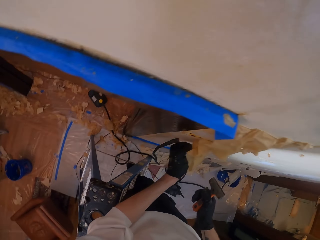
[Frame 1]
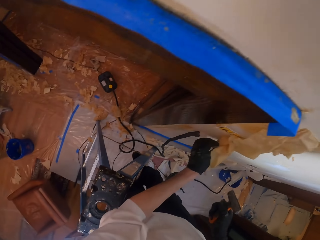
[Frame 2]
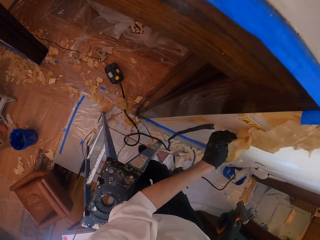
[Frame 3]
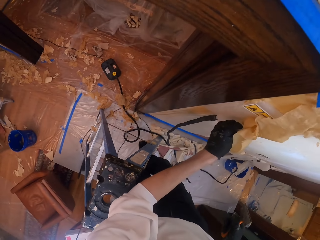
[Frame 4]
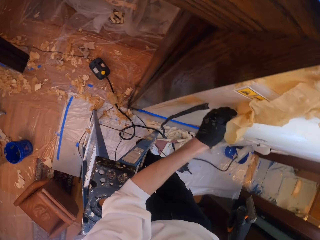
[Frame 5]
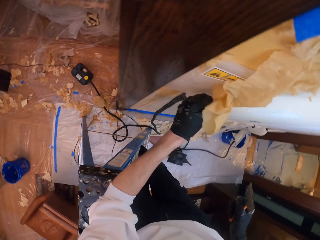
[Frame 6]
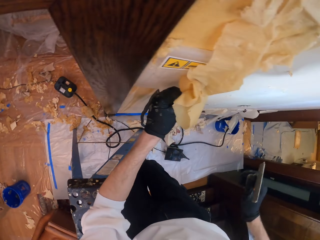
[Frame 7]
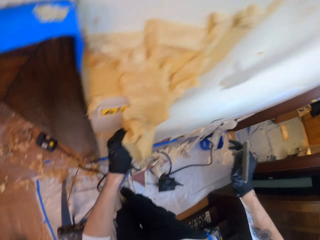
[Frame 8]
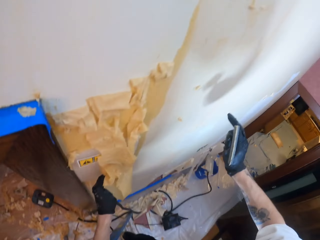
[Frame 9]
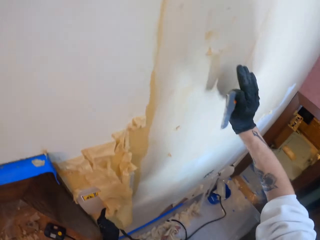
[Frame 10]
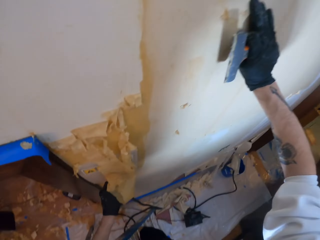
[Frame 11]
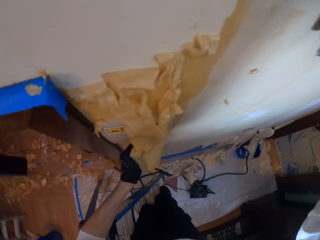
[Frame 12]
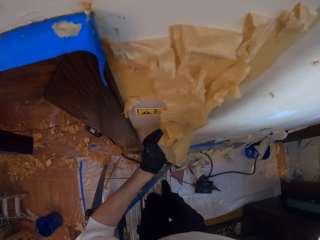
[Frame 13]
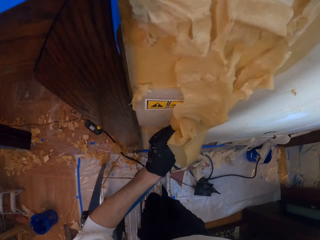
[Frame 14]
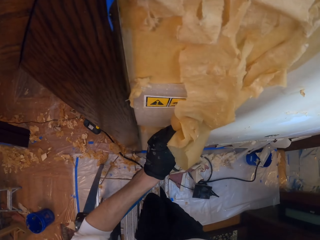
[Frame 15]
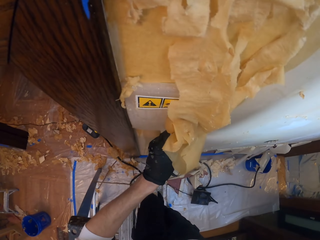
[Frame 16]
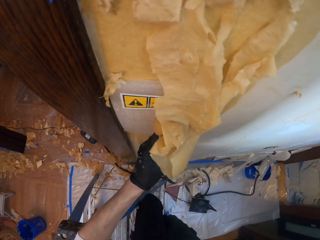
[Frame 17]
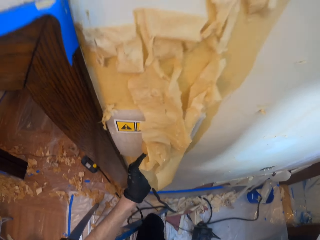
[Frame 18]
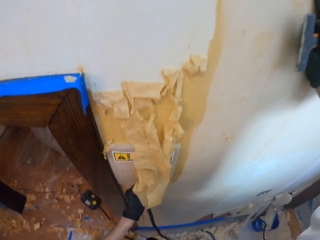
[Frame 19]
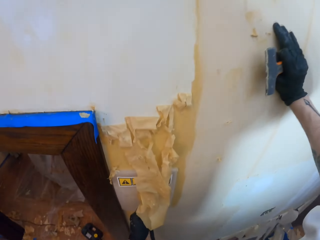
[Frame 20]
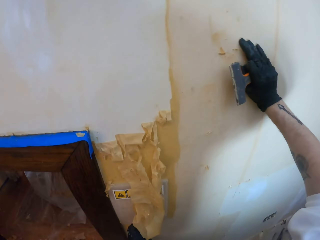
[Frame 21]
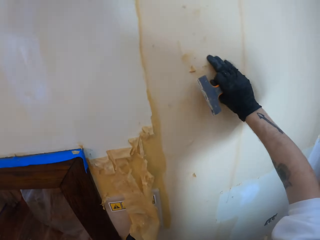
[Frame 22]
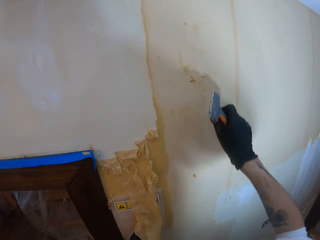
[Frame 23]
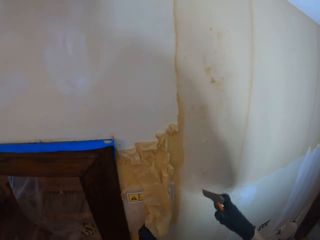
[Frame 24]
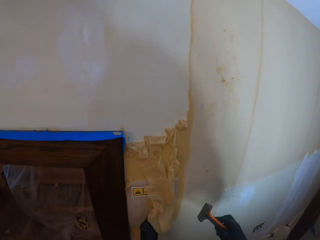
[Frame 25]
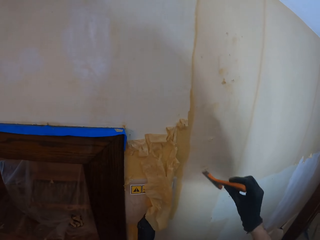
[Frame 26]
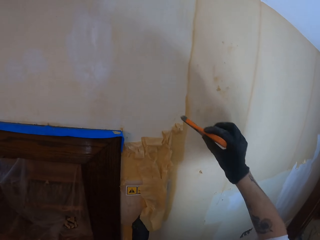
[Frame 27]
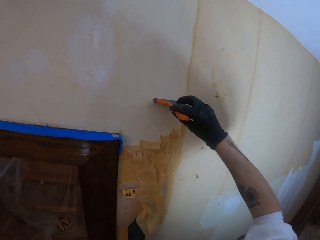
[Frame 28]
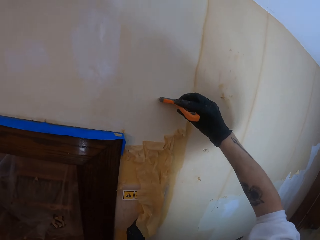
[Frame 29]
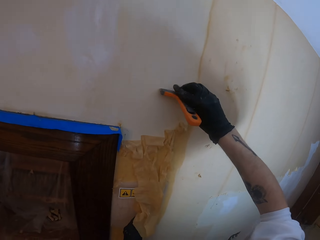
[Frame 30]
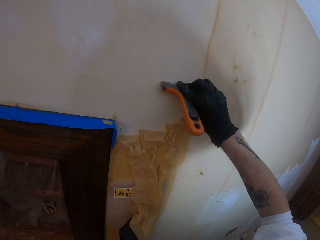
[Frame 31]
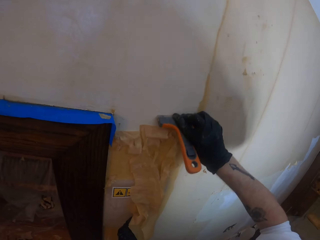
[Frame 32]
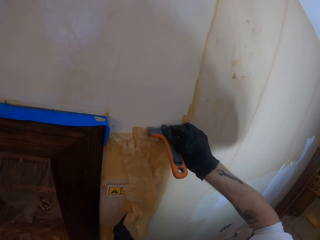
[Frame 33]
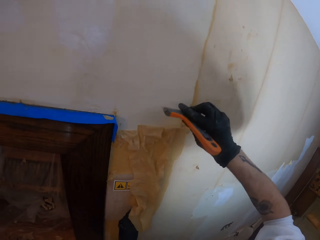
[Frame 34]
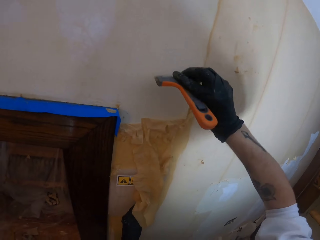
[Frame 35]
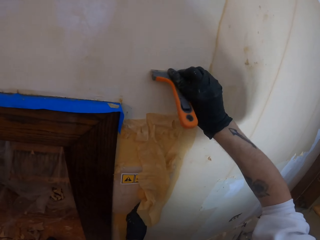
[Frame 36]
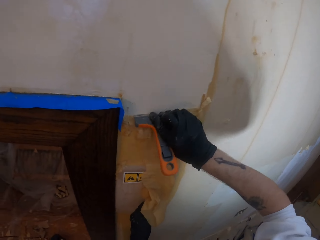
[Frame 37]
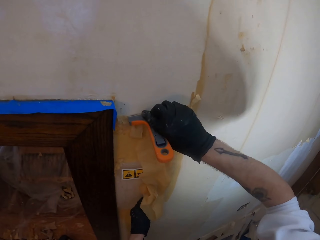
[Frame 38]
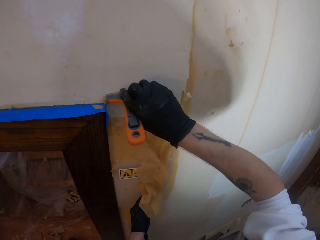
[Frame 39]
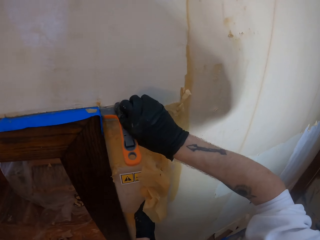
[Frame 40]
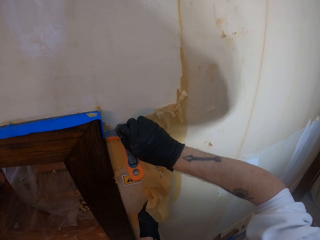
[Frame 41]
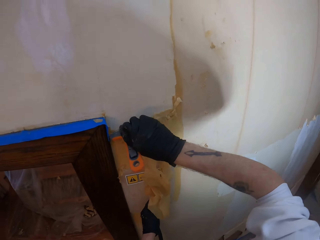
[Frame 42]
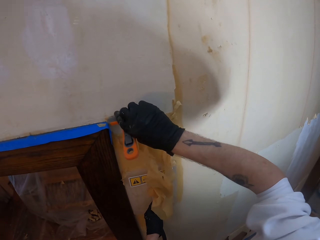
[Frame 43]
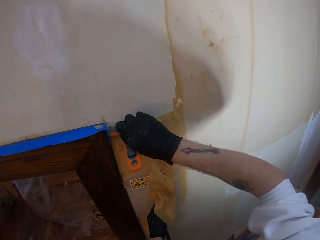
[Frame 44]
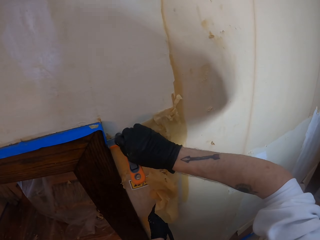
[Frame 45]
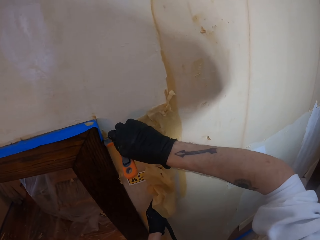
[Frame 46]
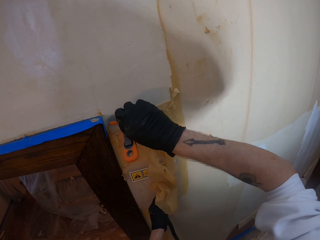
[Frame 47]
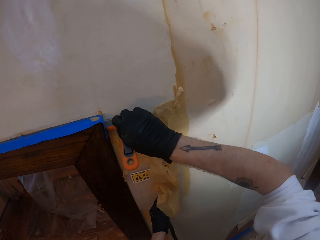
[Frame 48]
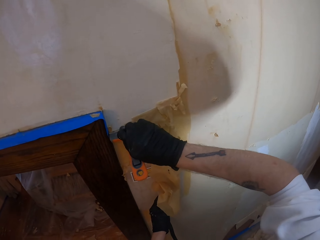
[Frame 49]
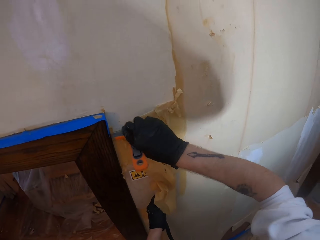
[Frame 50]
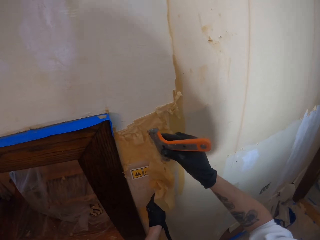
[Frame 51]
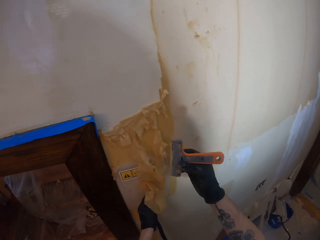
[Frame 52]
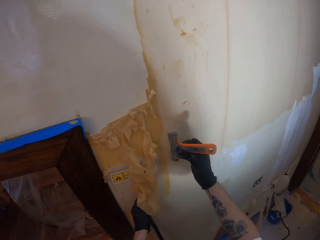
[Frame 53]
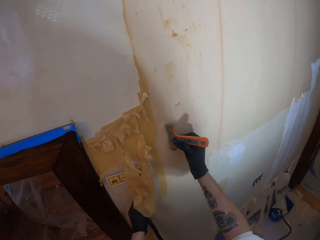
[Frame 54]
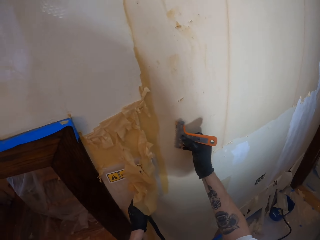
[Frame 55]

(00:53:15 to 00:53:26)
The camera wearer looks down. He places his hand on the wall. He holds the hand scraper. He scrapes the wallpaper. He removes the wallpaper.

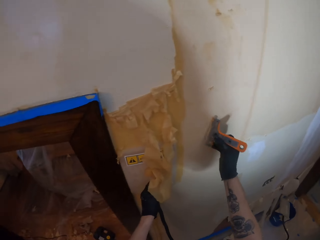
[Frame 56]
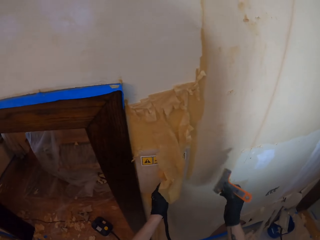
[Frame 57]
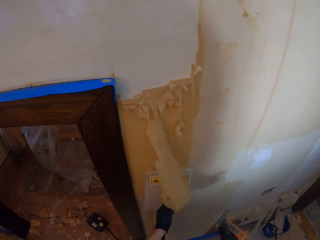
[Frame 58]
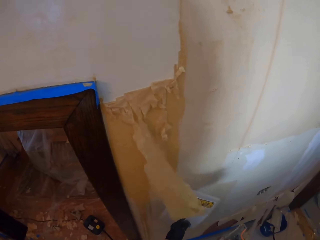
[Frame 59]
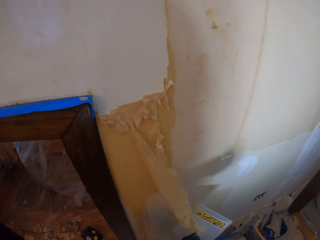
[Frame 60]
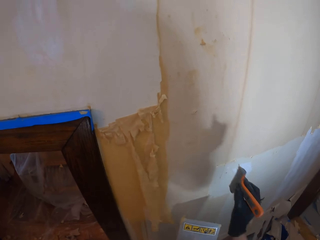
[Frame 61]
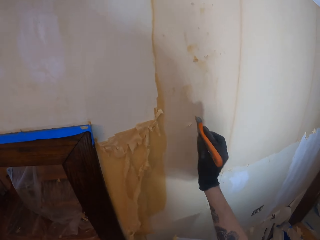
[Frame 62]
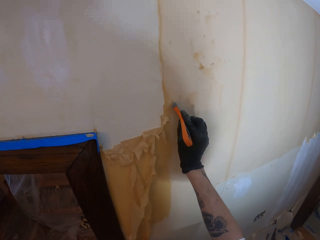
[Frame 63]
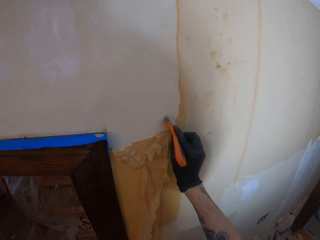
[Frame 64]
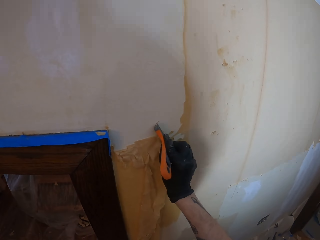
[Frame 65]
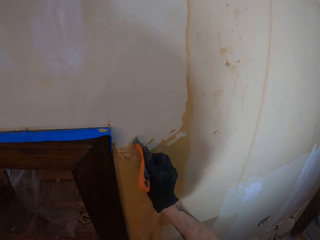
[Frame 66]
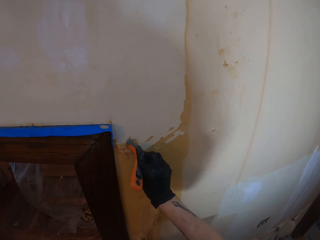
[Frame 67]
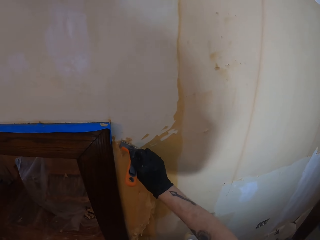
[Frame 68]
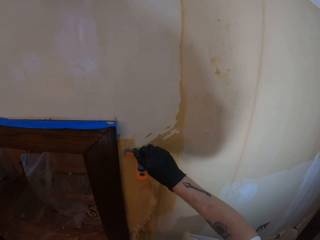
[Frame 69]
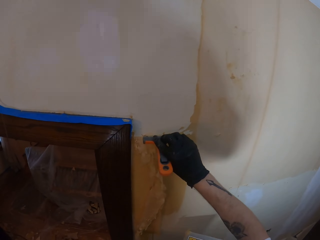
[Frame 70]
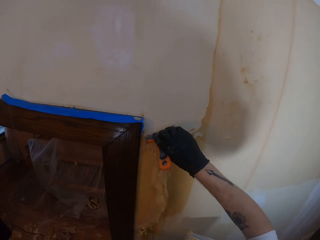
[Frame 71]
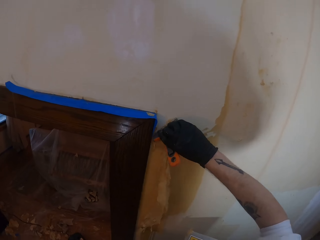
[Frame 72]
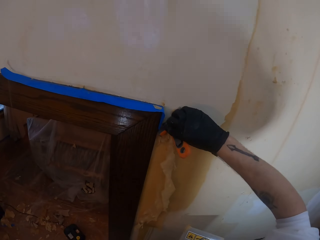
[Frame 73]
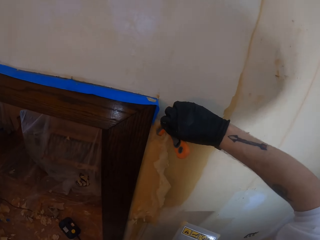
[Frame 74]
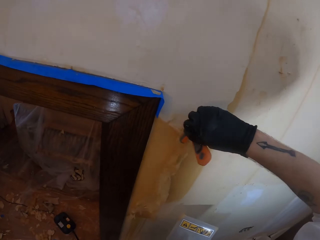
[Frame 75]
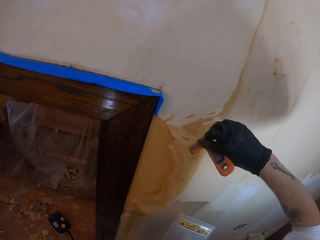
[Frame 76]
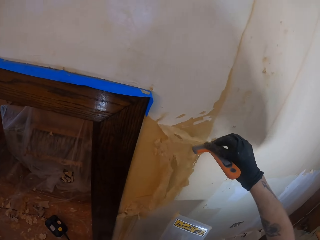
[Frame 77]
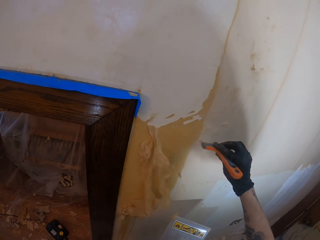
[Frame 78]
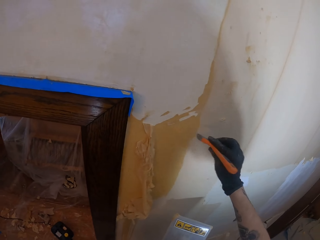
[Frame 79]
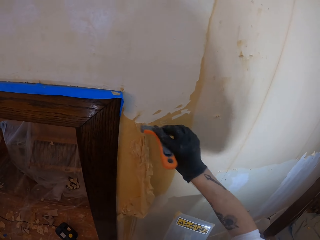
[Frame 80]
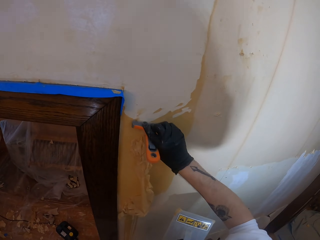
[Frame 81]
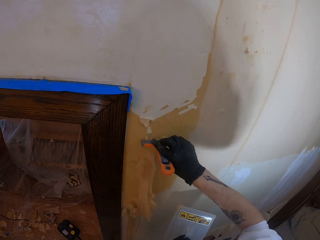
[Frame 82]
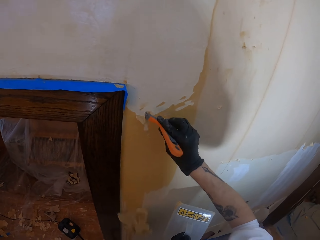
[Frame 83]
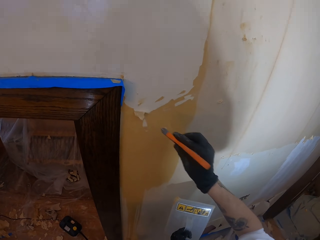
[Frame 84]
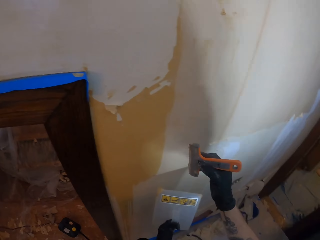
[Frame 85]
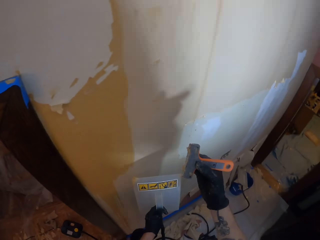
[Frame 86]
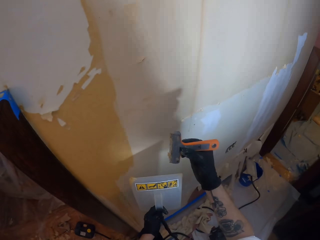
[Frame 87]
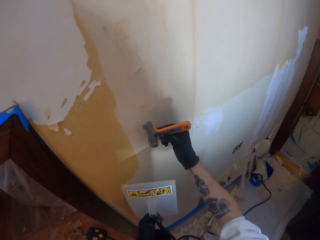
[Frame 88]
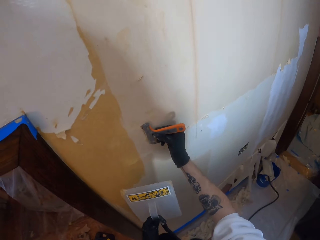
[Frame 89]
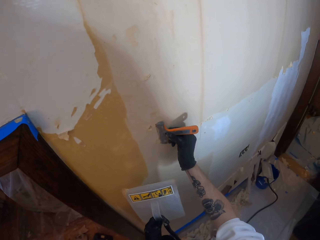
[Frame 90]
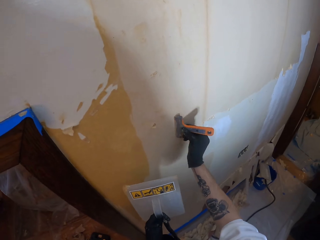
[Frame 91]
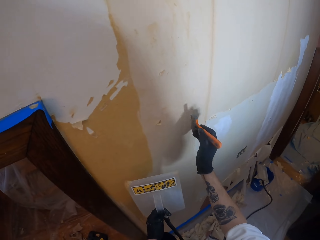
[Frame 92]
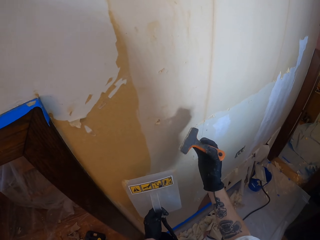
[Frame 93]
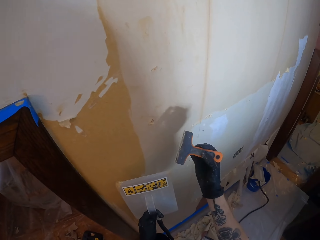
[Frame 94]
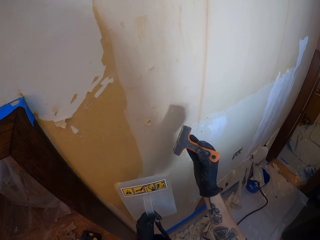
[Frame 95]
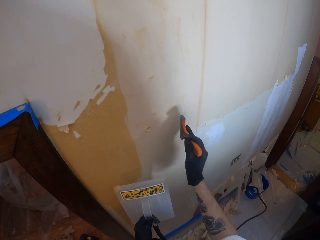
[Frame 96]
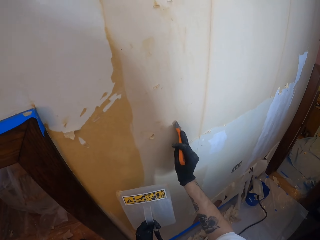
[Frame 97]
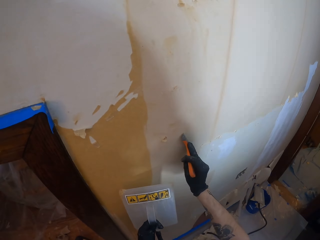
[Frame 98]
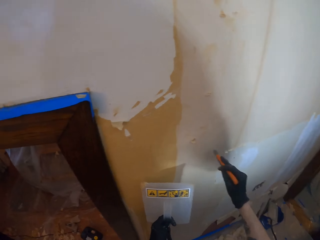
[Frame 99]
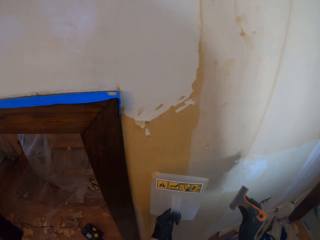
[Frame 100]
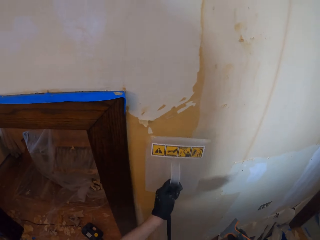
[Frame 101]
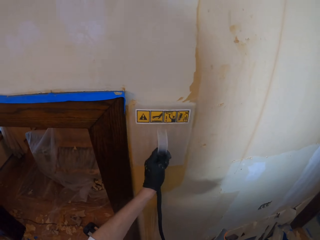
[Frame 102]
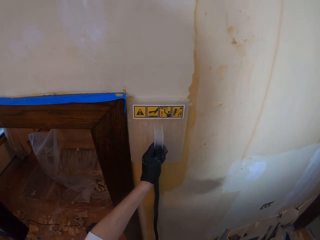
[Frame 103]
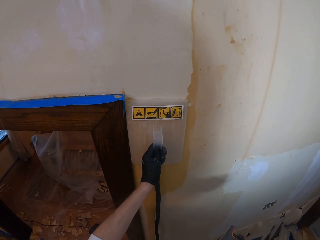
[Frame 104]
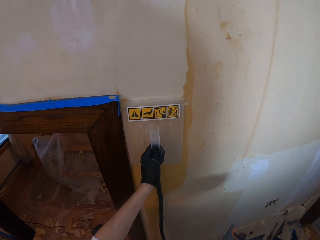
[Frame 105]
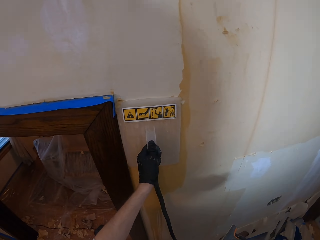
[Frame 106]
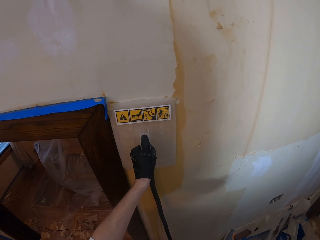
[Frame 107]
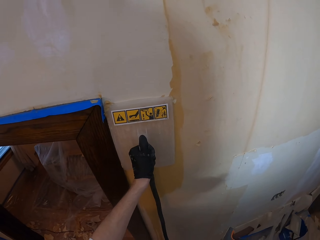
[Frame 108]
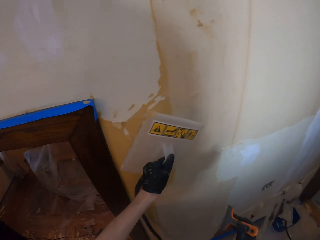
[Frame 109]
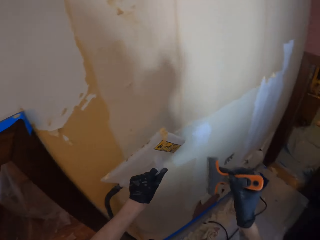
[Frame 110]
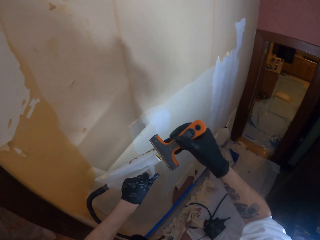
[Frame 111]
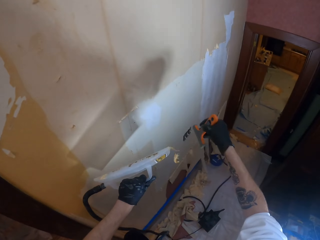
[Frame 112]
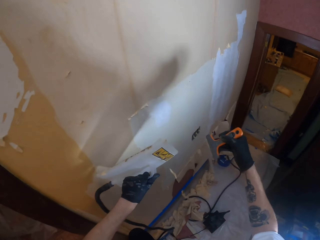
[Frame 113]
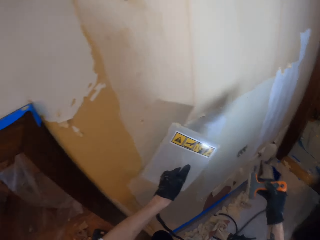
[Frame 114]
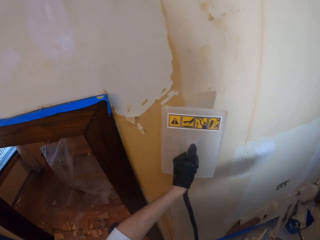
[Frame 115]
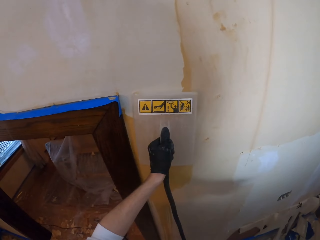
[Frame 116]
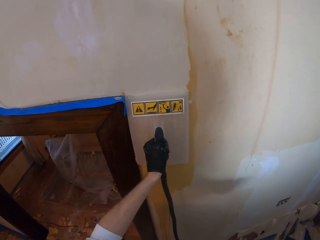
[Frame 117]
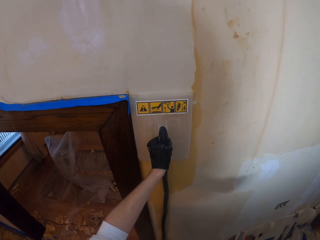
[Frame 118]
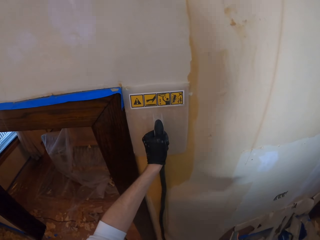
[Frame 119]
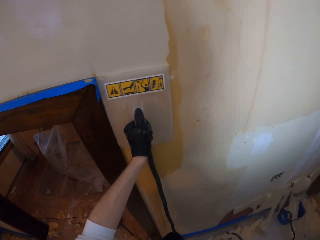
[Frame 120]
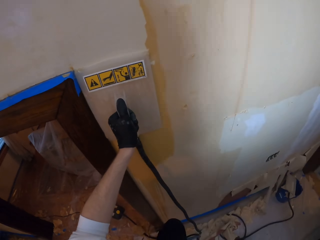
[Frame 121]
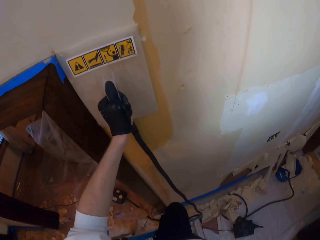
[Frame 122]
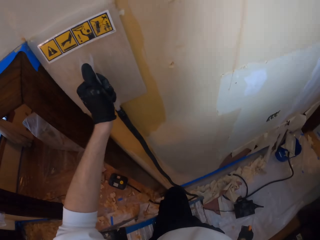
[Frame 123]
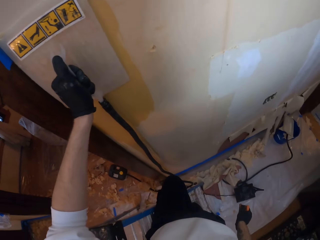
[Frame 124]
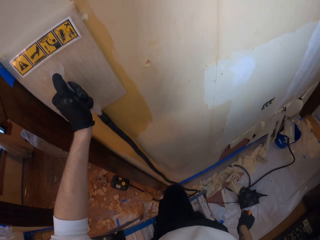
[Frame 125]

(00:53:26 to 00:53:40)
The camera wearer removes the steam remover from the wall. They scrape the wallpaper. They remove stuck wallpaper from the hand scraper. They put the steam remover on the wall. They remove the steam remover from the wall. They remove stuck wallpaper with the hand scraper. They remove wallpaper from the tool. They put the steam remover on the wall.
